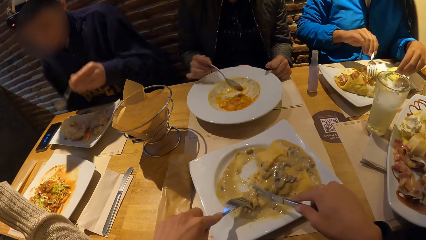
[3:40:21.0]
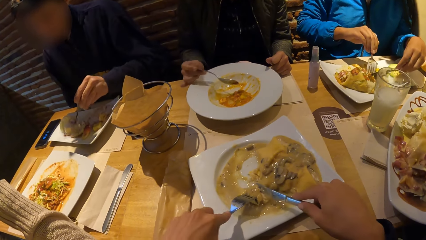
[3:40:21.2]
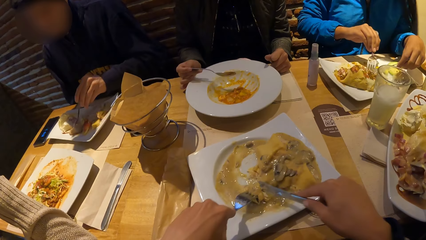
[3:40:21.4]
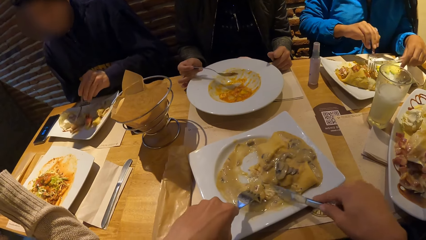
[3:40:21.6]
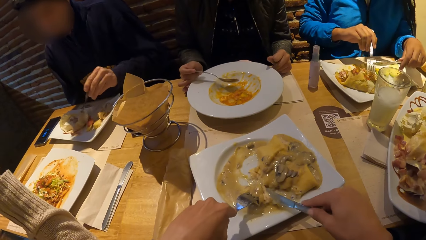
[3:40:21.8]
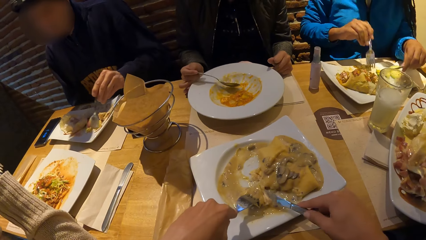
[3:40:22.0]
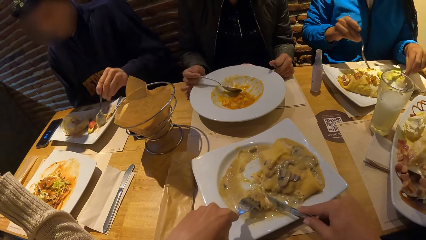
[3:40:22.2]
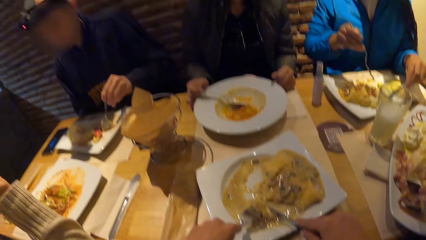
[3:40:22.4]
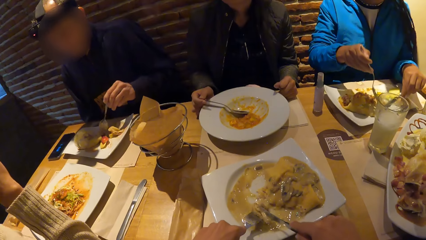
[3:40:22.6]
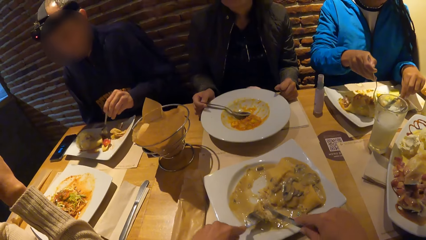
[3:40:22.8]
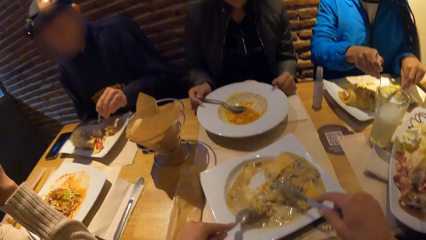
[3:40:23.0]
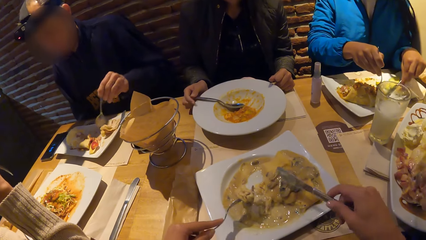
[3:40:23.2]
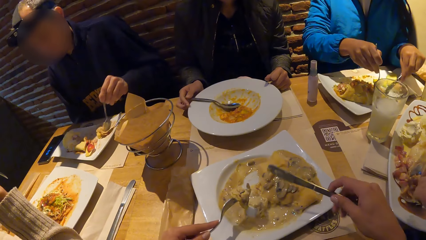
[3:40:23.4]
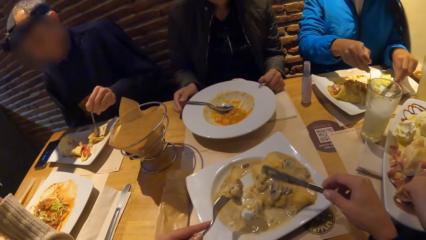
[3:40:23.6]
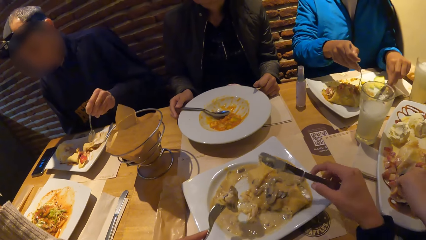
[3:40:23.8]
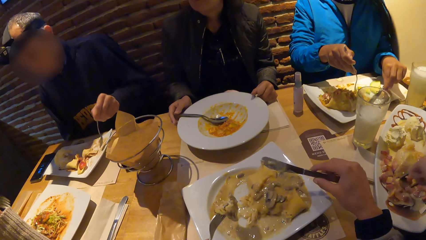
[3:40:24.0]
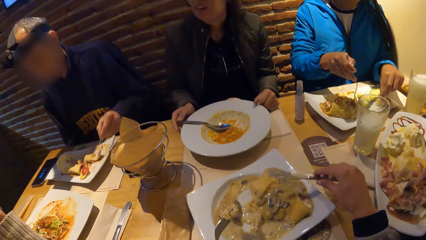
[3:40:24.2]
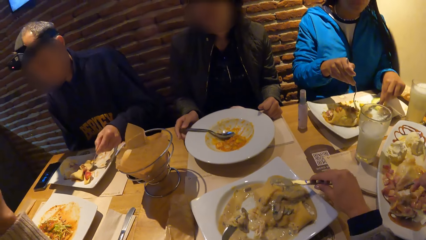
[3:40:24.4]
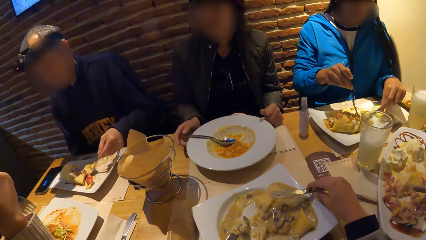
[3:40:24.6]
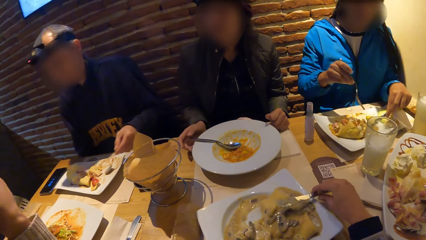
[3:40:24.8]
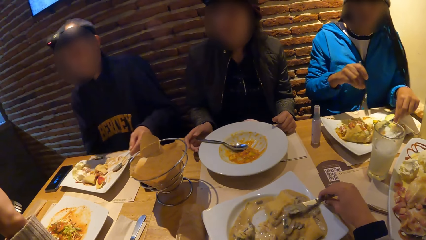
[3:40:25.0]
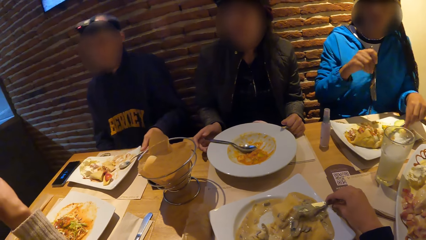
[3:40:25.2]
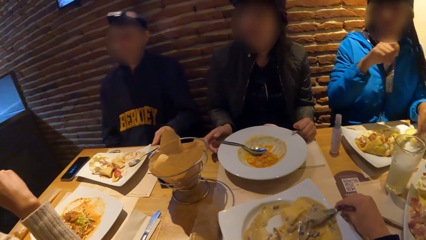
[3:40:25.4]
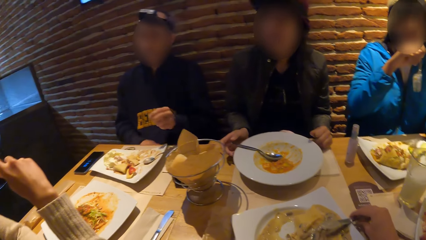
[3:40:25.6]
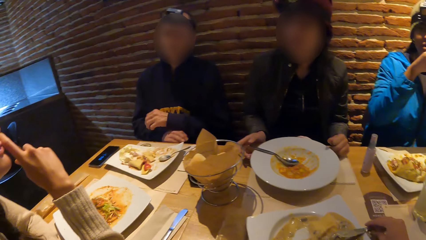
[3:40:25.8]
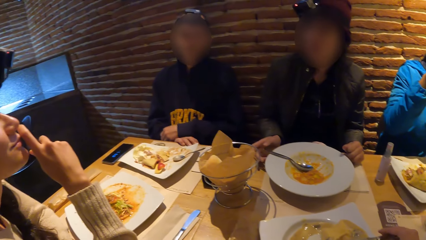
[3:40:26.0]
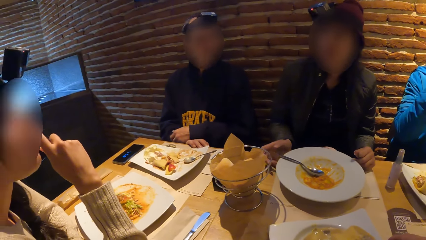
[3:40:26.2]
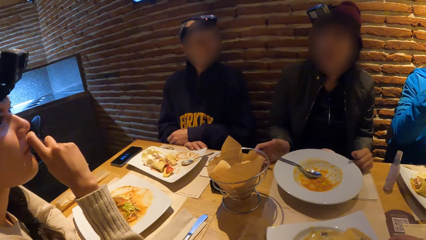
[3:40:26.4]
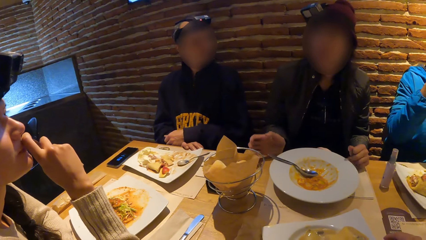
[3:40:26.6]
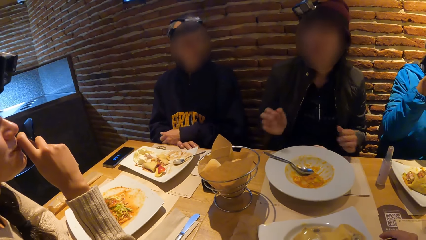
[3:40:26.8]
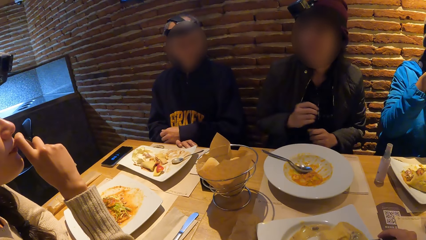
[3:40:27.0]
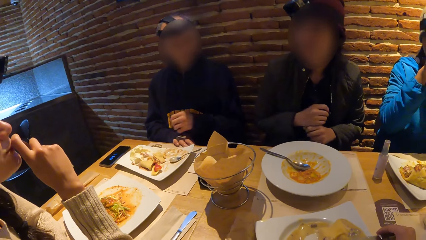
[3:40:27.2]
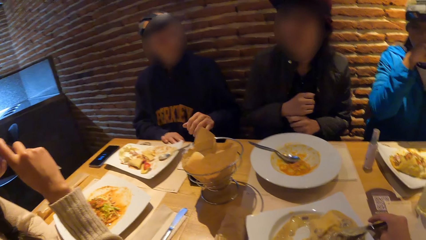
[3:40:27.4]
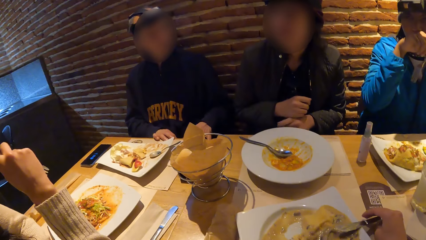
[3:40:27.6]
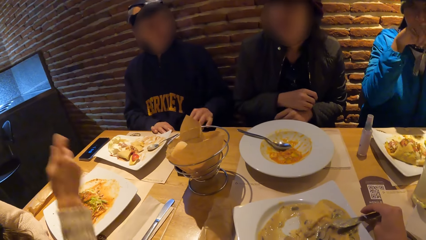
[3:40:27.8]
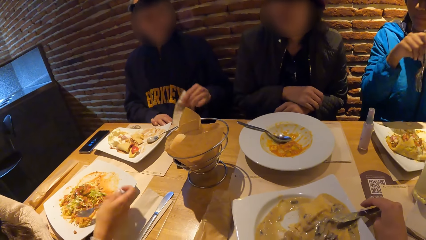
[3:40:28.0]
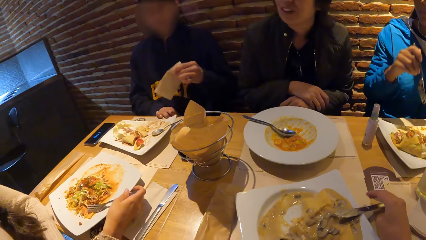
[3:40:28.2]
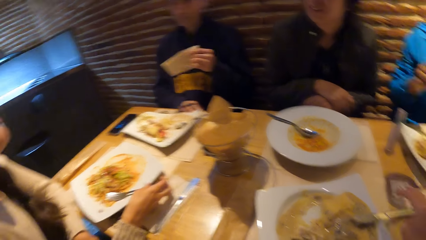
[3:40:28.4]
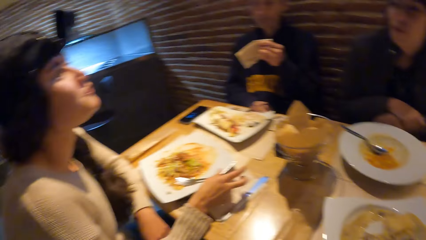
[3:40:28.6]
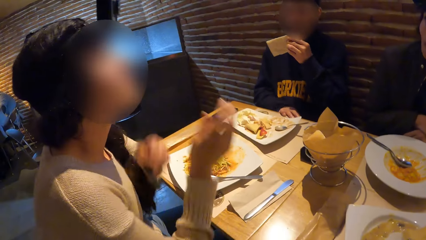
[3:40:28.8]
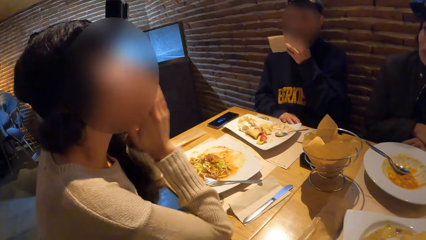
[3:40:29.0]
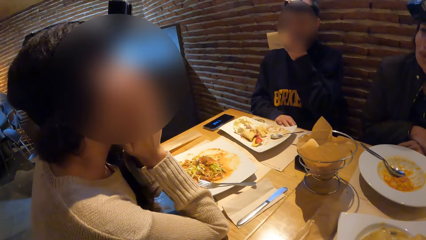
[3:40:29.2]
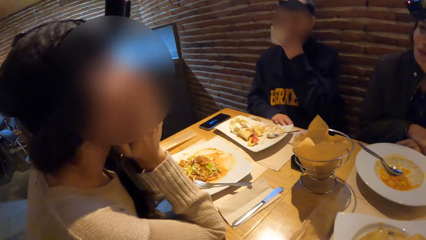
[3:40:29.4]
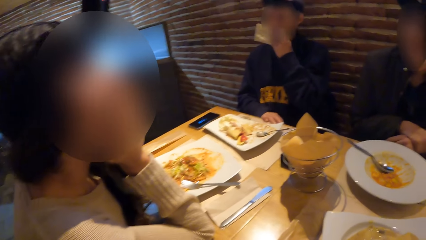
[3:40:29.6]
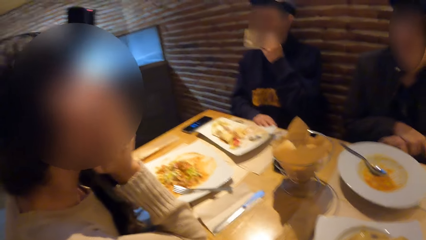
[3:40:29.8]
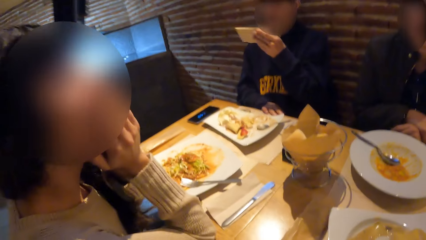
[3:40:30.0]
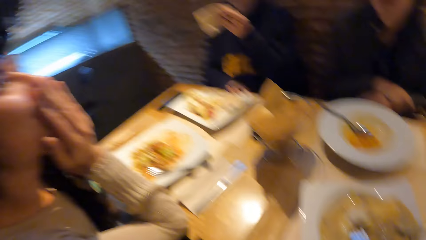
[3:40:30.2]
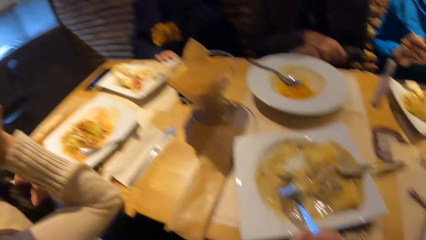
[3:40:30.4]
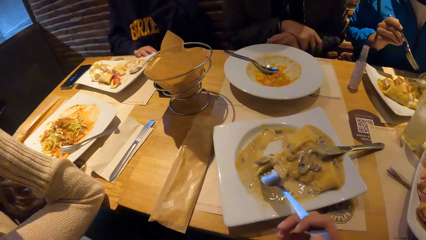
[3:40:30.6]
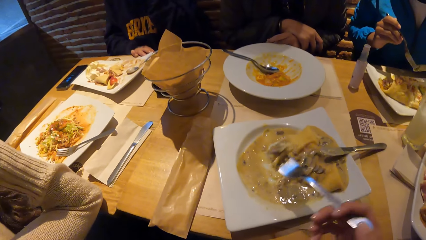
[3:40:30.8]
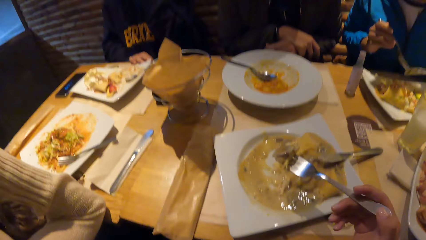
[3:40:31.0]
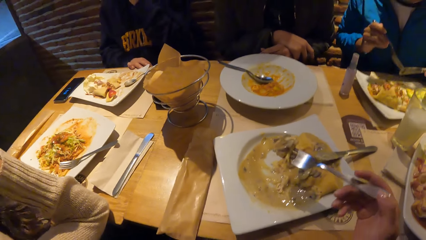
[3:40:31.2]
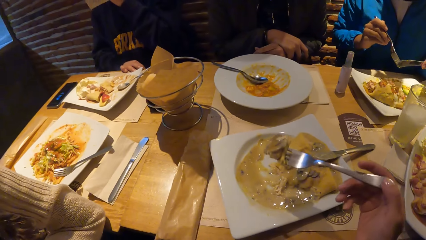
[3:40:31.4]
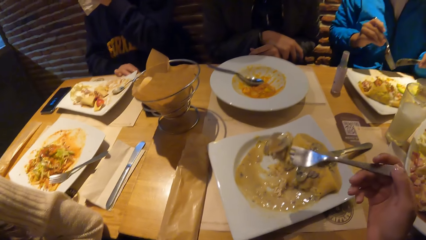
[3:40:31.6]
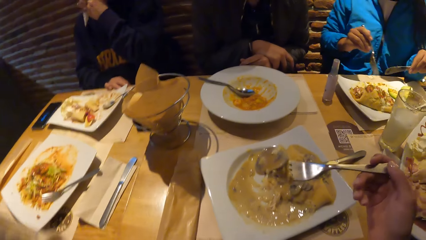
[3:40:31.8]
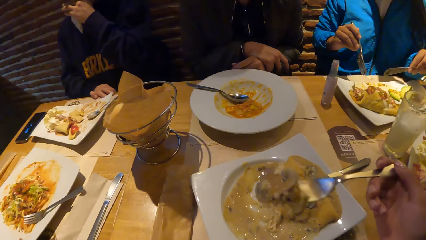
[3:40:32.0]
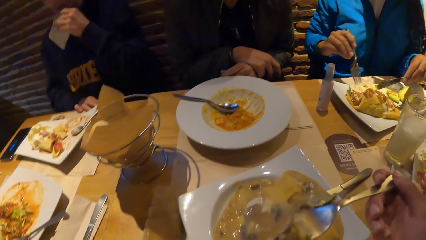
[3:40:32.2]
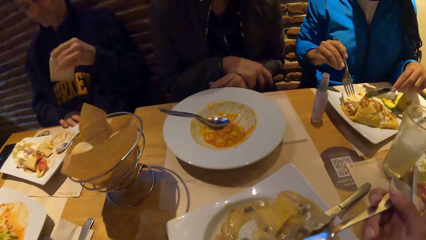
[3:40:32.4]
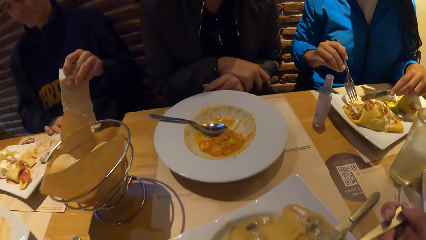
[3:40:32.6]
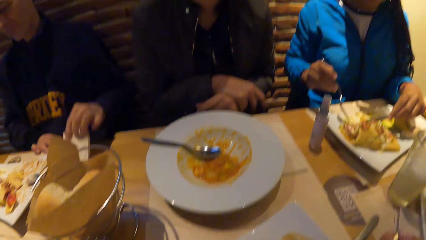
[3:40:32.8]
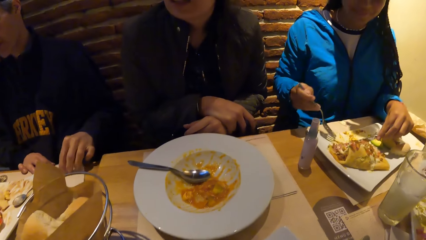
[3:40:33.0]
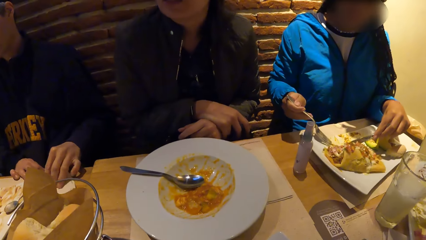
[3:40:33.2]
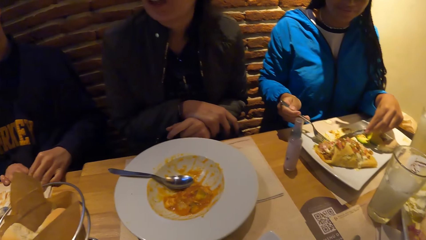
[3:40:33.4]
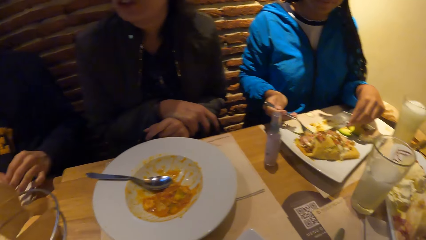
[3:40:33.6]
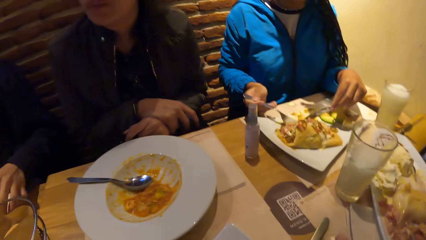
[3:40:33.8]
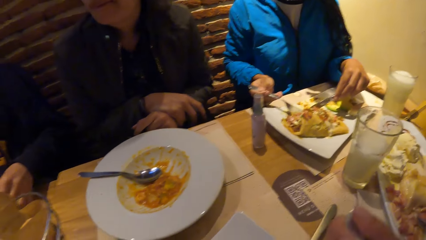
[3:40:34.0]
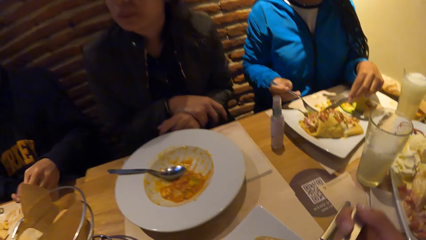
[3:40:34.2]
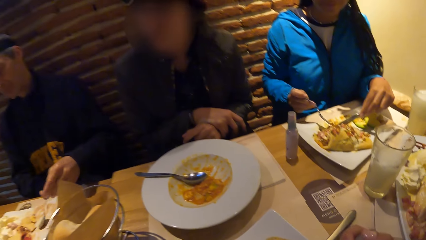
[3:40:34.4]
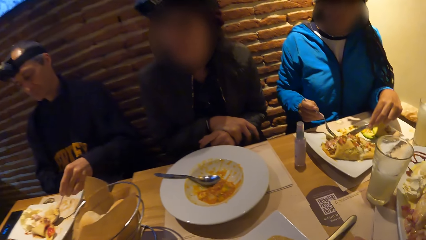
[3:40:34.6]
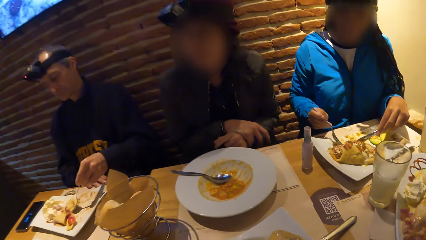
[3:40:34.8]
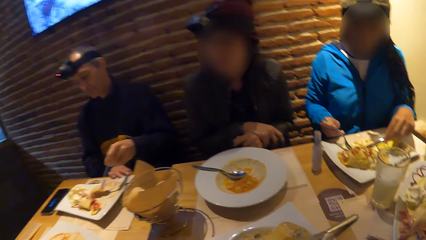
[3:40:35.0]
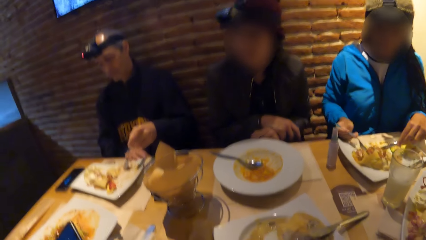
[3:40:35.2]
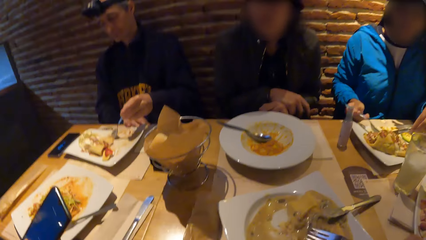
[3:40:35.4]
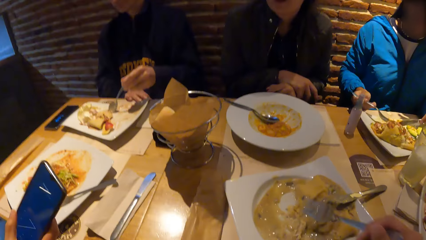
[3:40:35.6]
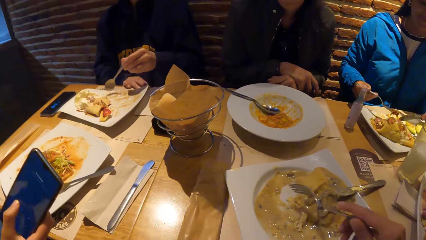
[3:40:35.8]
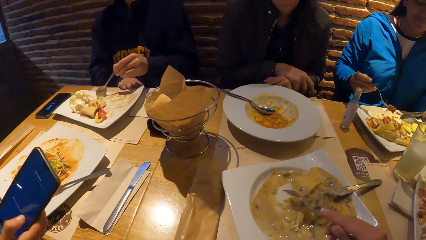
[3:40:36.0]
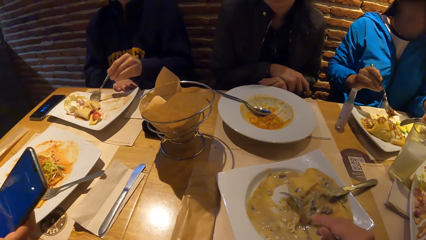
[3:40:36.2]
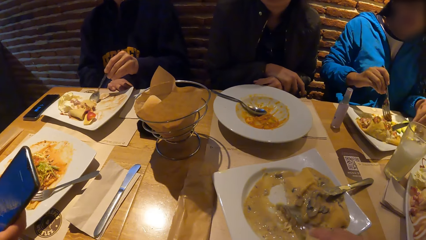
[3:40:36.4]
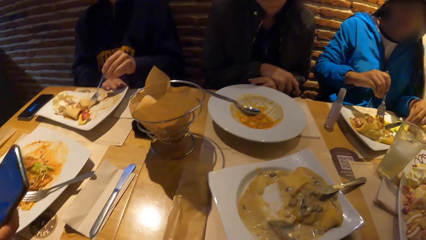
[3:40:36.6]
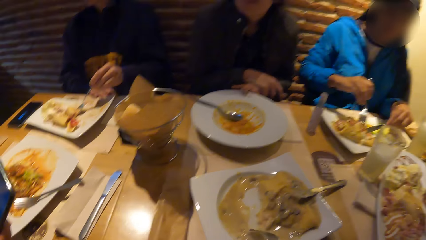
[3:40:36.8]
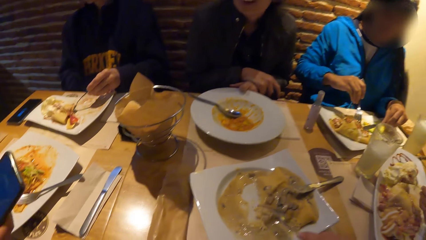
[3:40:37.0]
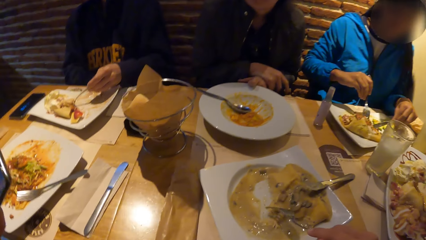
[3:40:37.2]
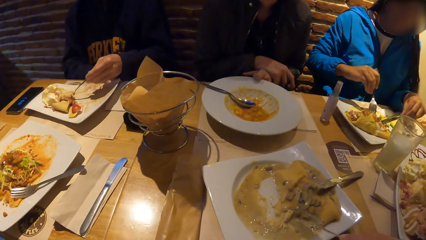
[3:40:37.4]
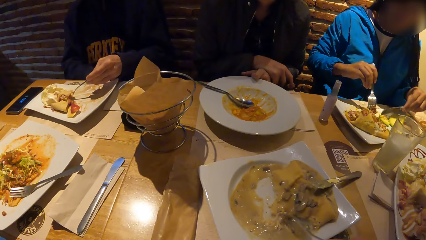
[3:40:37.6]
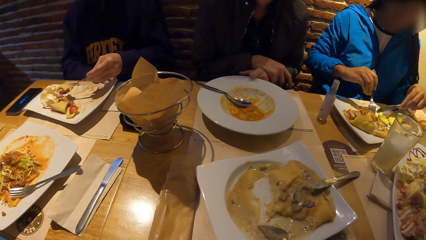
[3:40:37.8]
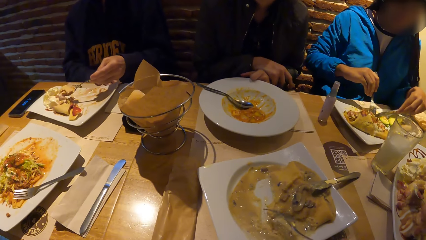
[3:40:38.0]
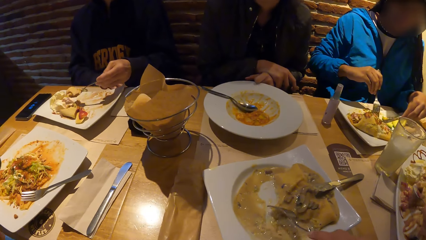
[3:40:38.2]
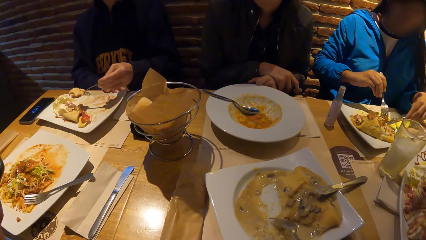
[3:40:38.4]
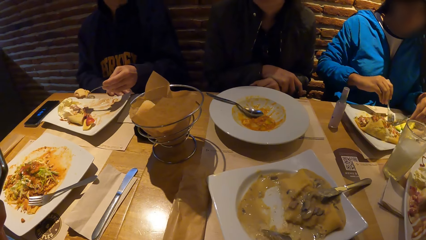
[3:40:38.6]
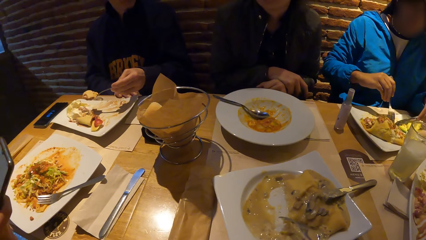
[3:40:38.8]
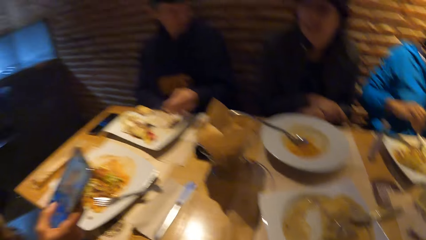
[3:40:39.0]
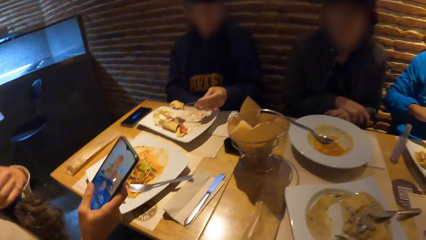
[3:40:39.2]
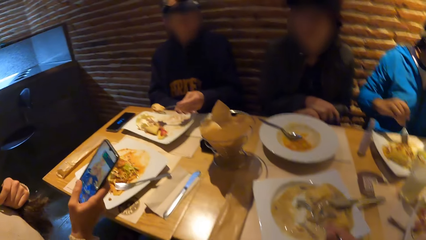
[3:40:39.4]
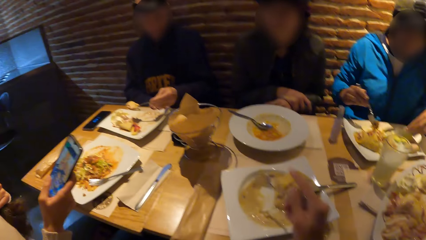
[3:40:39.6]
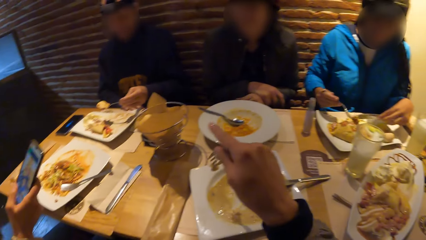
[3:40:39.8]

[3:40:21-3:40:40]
A woman drops her right hand on the table. Another woman eats the food. The camera wearer drops the knife on the plate with her right hand. A man drops the spoon on the plate with his left hand. The man places his hands on each other on the table. The second woman puts down the spoon. The first woman places both hands on each other on the table. The man picks up the napkin from the table with his left hand. The second woman takes the wipe. A third woman drops the fork on the plate with her right hand. The man wipes his mouth with the napkin in his left hand. The third woman covers her mouth with her hands. The camera wearer eats the chicken porridge from the plate with the fork in her right hand. The man drops the napkin on the table with his left hand. The man eats the pancake from the plate with the spoon in his left hand. The third woman operates a phone with her right hand.
